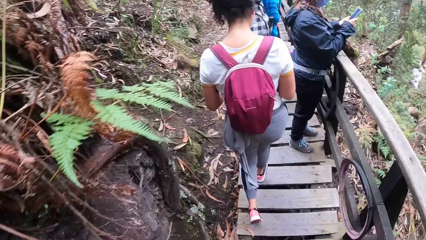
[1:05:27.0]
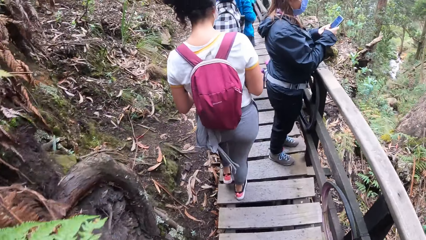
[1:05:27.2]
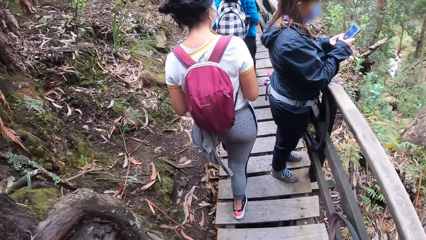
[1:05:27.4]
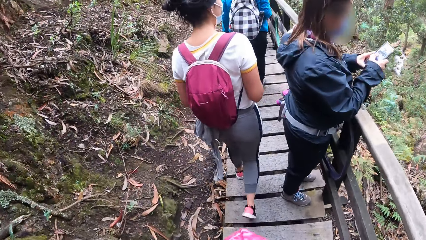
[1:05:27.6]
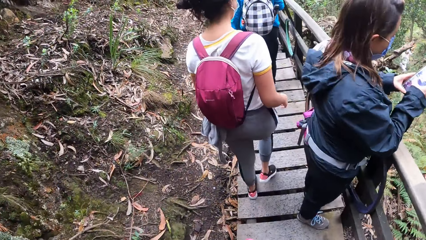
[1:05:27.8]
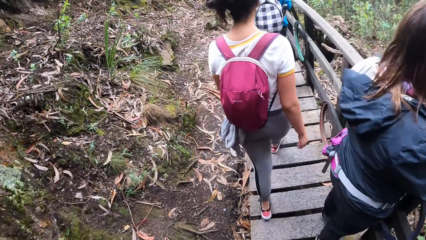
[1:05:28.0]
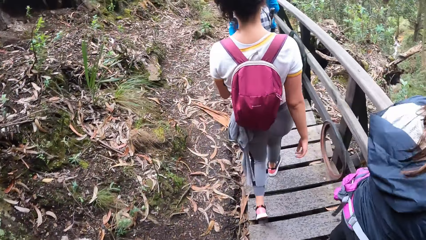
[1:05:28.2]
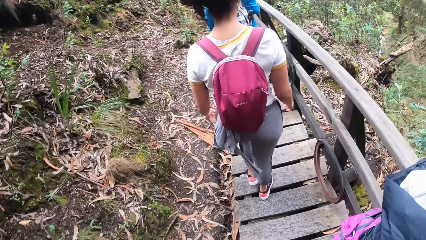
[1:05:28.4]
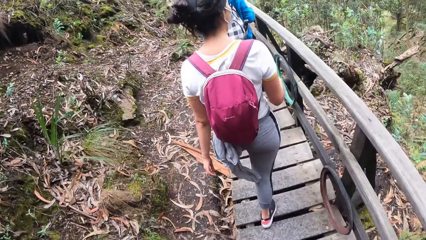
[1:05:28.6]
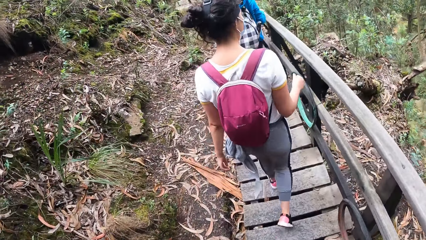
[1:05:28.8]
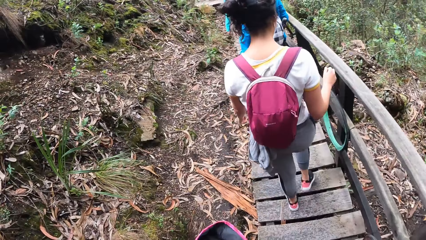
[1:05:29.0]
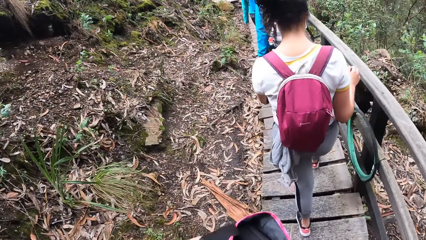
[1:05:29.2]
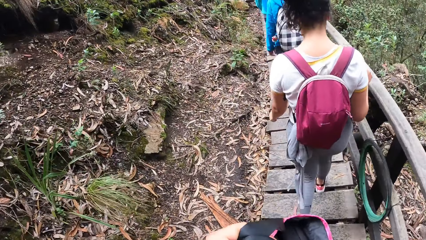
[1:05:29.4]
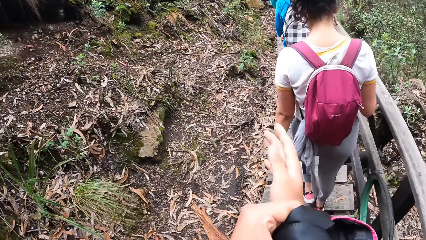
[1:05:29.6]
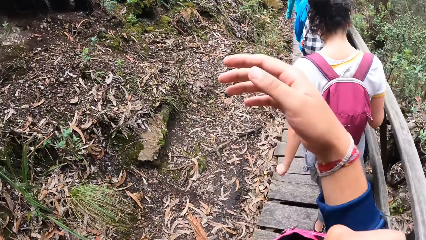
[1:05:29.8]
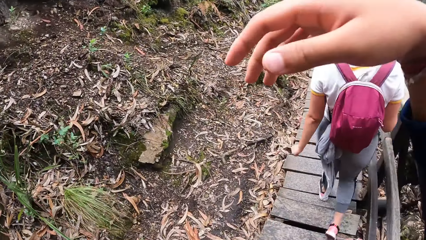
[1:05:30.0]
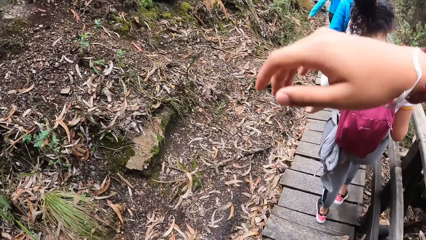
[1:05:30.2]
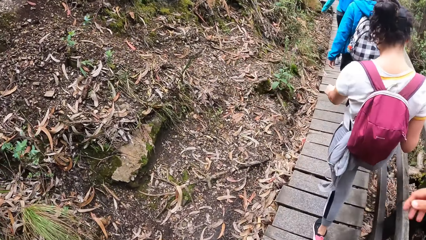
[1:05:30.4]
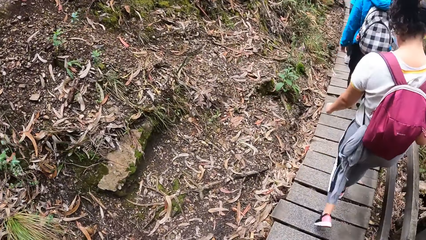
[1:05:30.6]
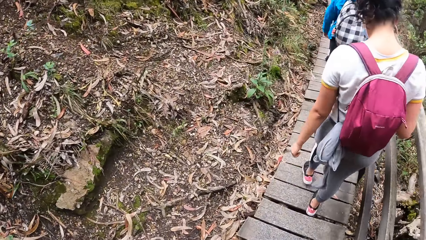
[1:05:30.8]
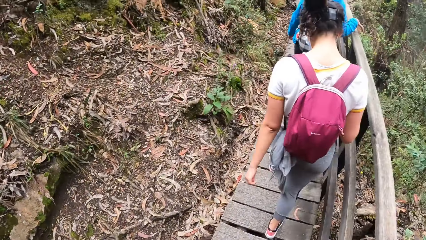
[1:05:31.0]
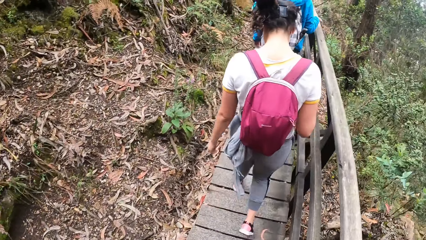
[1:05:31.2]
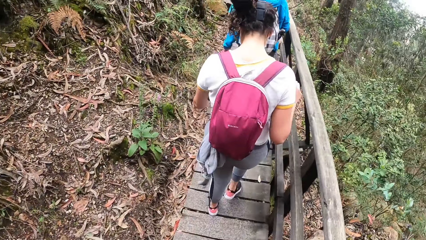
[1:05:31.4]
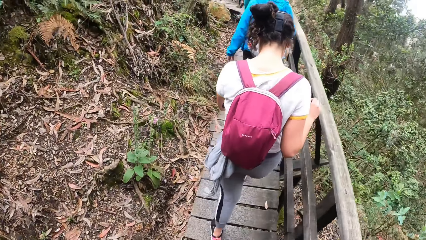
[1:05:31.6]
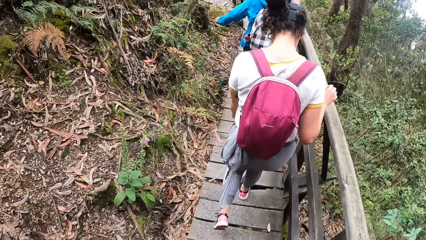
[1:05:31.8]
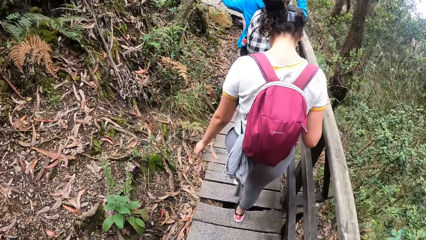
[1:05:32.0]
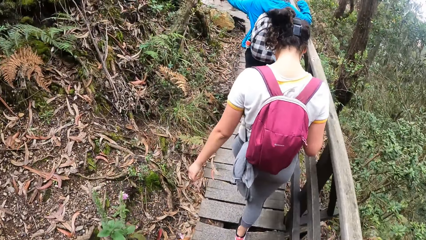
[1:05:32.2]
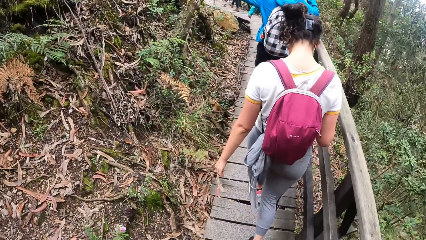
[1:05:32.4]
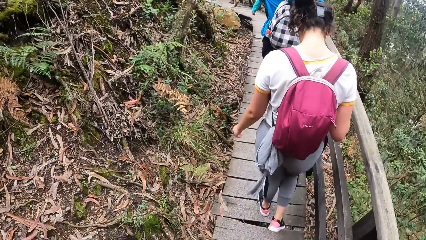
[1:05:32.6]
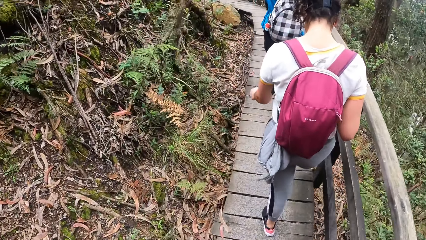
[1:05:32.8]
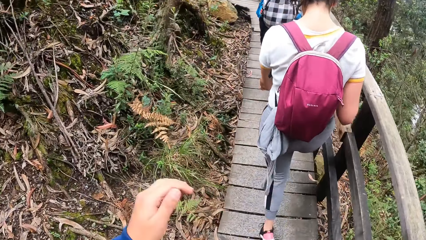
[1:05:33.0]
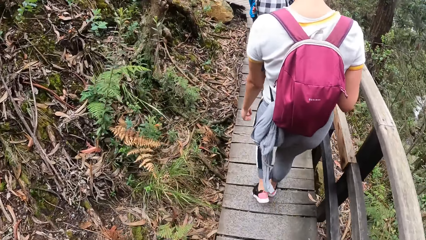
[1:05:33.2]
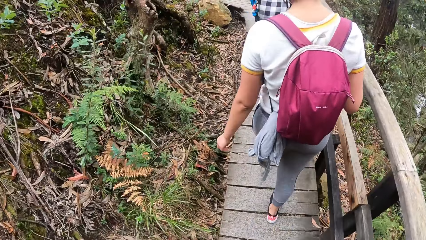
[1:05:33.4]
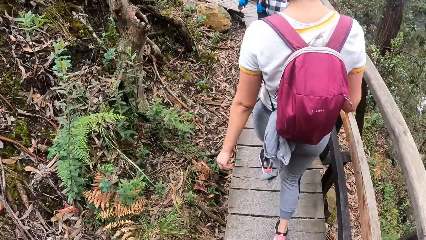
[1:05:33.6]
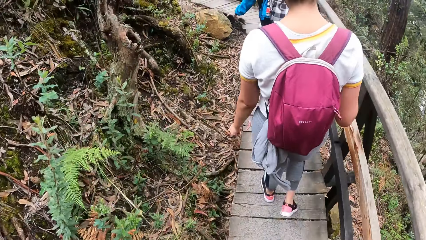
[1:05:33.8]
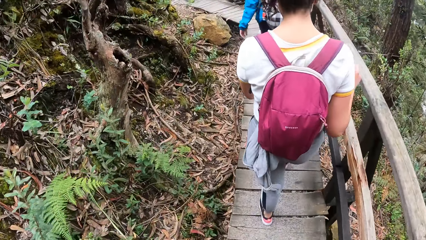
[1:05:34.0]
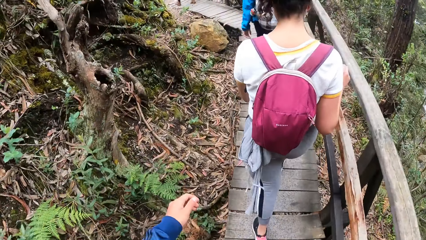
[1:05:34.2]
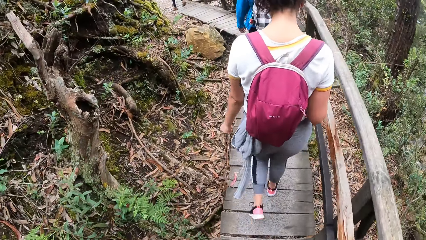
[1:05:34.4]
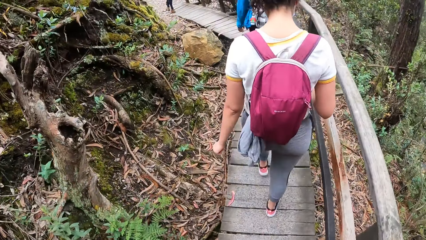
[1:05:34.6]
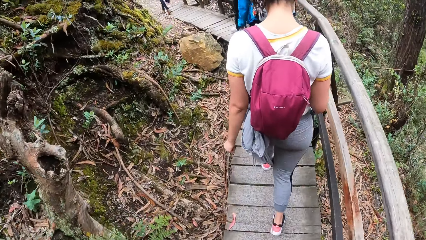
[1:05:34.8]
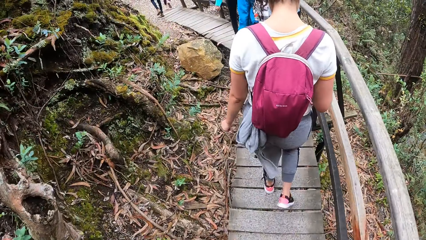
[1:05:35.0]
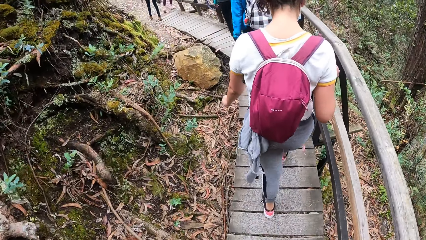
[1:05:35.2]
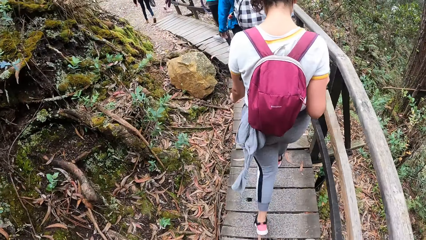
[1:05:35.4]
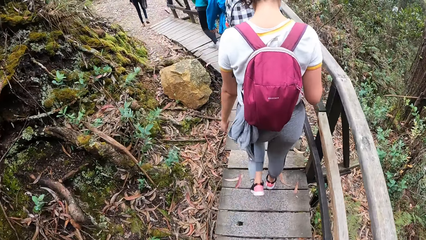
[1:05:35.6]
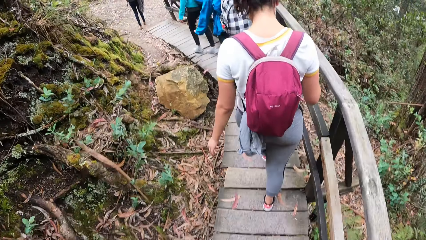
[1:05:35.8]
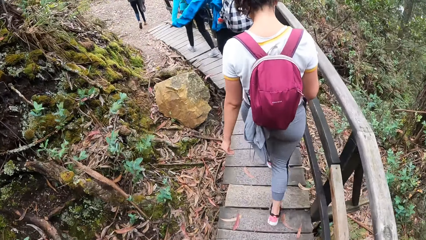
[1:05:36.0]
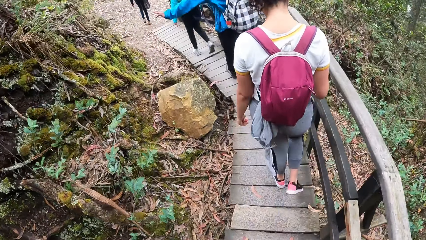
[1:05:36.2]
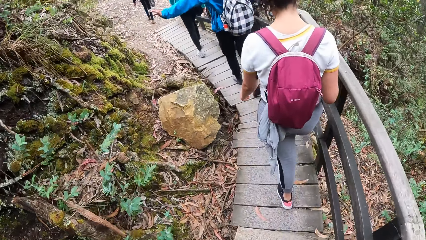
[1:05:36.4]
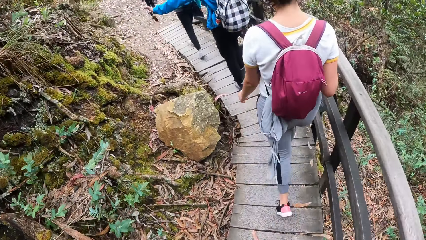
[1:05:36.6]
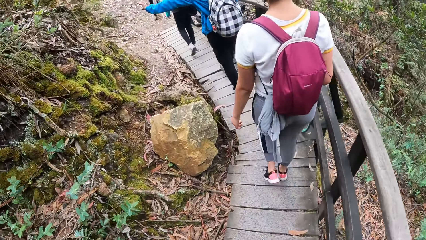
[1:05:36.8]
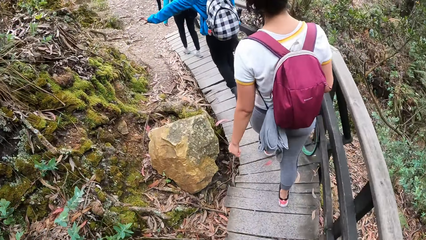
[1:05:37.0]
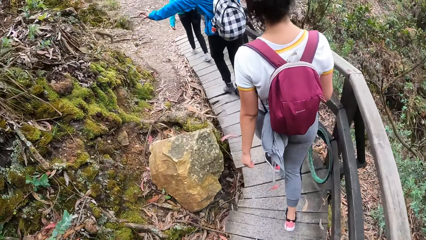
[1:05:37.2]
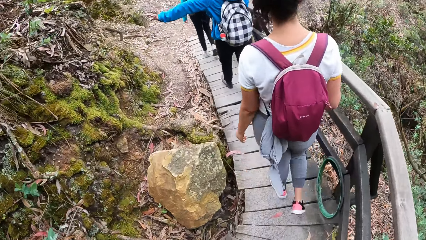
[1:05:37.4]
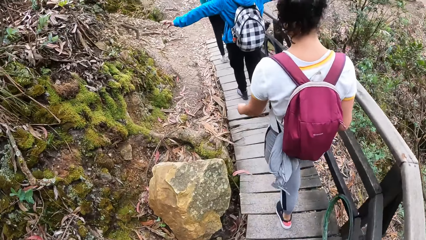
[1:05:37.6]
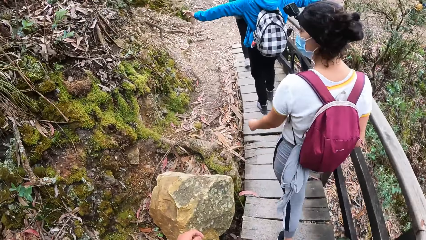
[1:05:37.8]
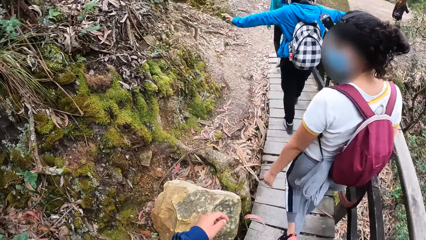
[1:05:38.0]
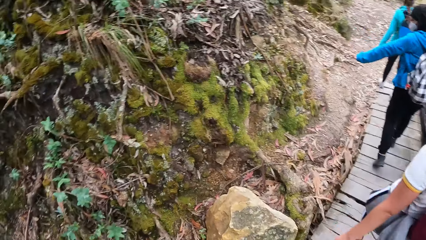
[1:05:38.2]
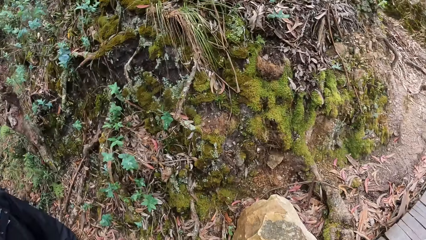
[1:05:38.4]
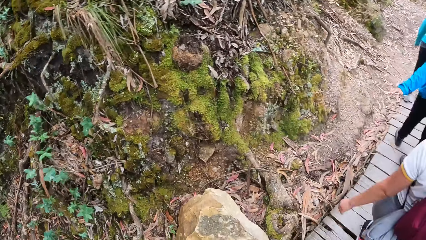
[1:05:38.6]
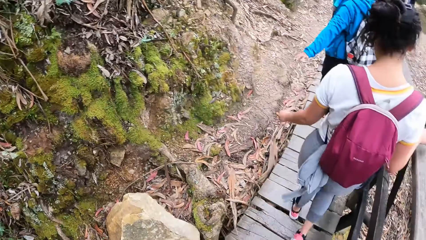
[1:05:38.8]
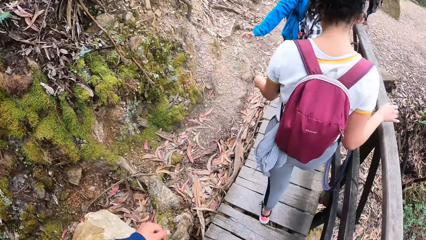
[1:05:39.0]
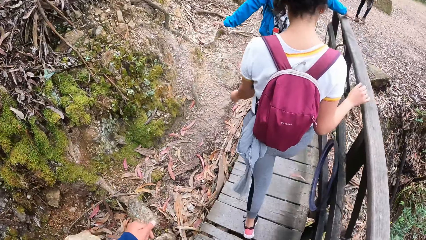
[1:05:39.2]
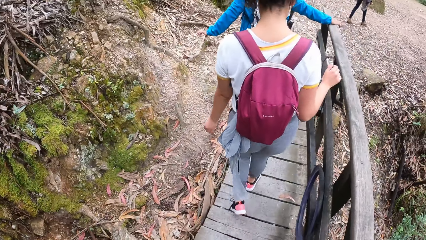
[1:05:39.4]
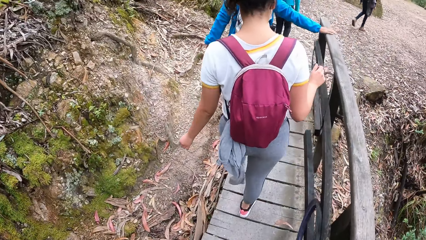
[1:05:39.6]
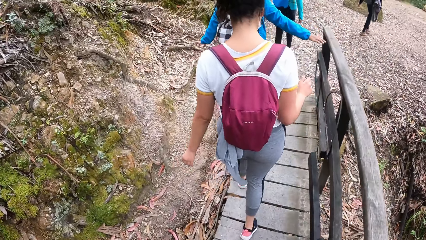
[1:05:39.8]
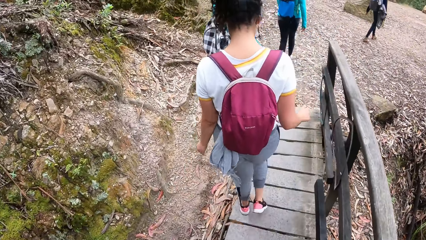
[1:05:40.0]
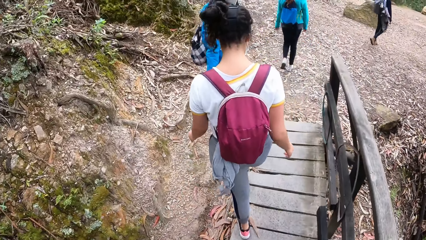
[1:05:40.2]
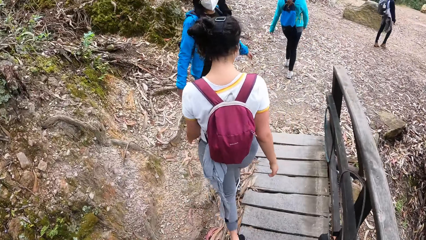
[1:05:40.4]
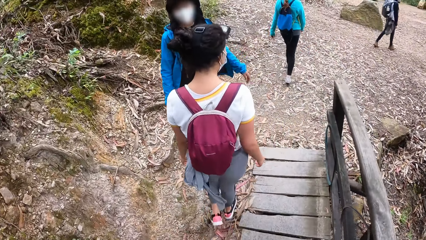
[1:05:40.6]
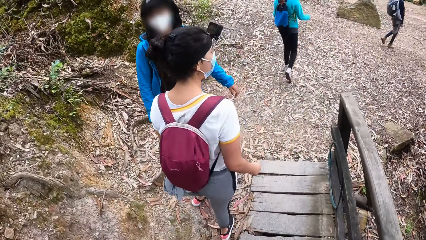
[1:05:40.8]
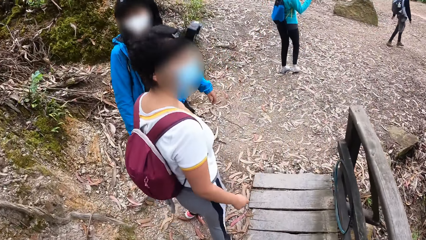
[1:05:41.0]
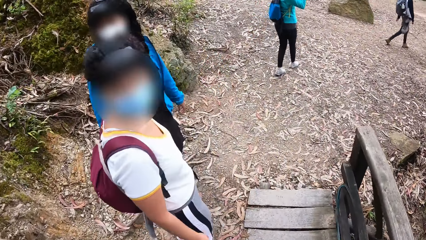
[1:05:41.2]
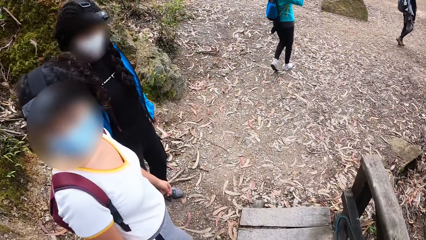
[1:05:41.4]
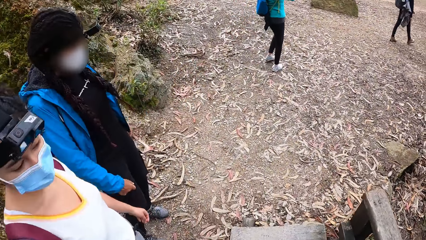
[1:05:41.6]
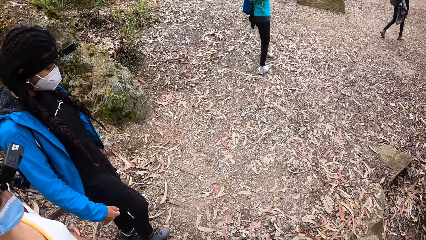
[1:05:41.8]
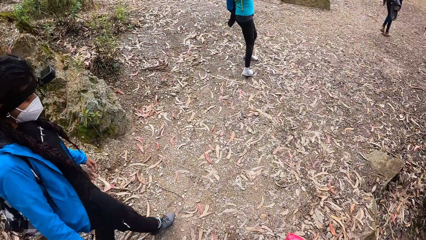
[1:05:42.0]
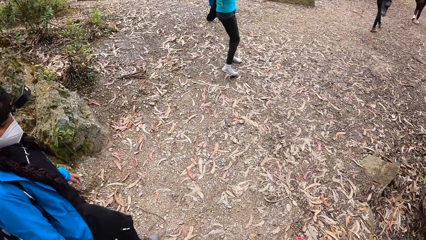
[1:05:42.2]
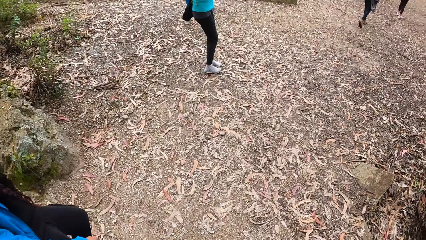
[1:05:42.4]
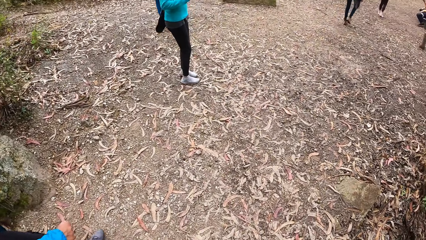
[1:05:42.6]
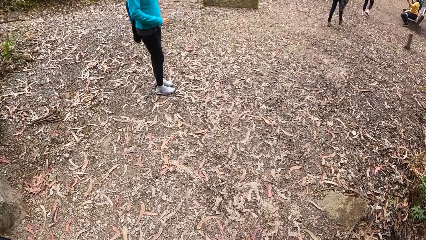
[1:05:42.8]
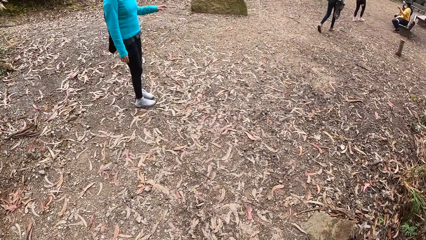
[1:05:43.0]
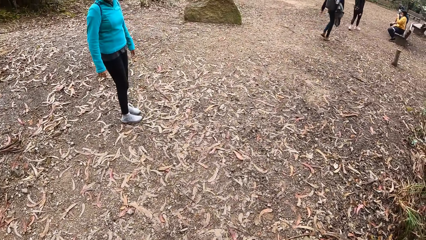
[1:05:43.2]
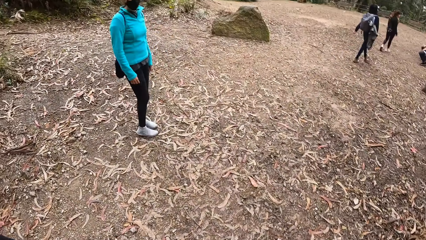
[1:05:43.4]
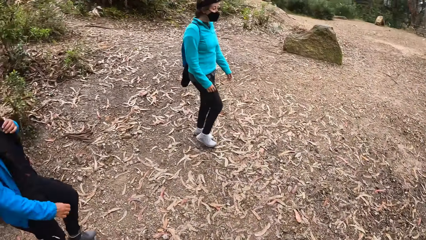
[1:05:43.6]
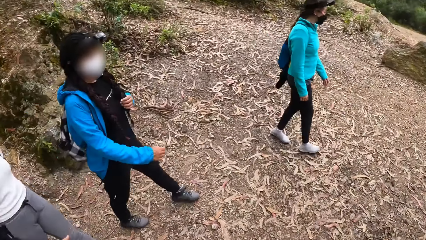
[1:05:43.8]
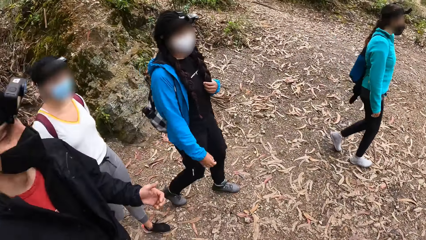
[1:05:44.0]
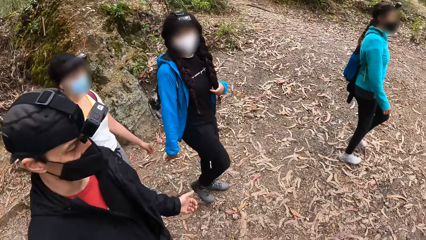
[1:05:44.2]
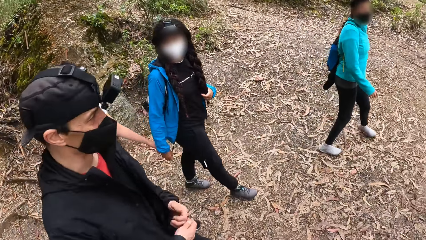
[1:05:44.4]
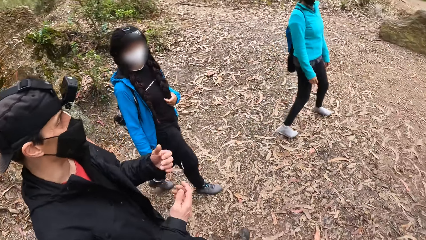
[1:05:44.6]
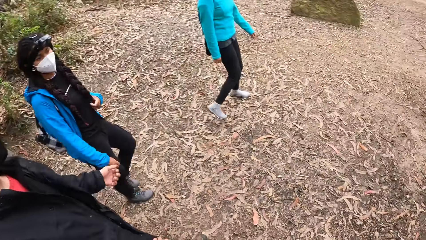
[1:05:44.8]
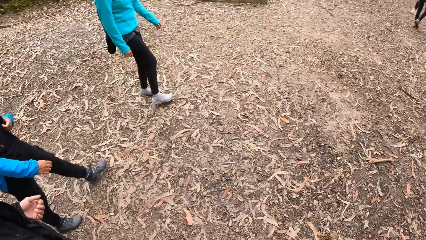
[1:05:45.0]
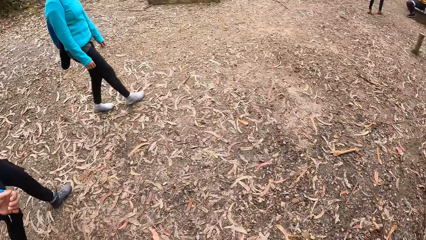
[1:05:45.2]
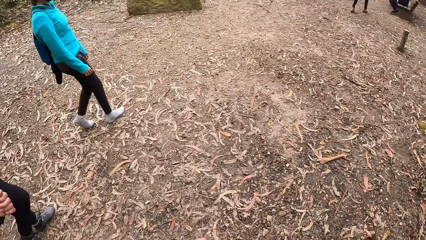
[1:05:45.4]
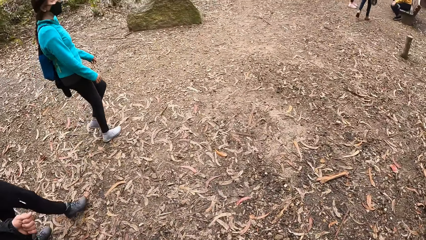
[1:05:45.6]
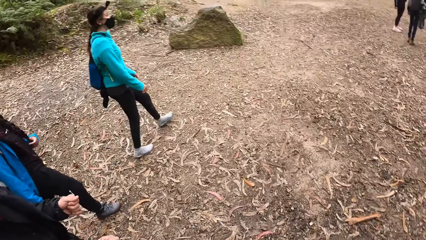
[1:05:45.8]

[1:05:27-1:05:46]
The camera wearer raises his right hand up. He straightens a hand. He walks on the bridge. A person sways hands. The person walks on the bridge. The person sways hands. The camera wearer looks around. He walks on the bridge. The person converses with the camera wearer. Another person walks in the forest. Another person converses with the first person.
